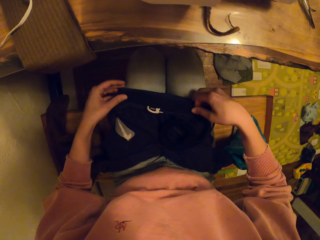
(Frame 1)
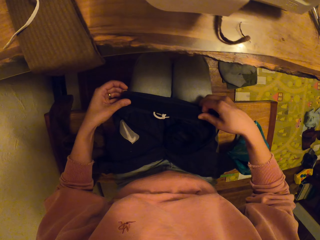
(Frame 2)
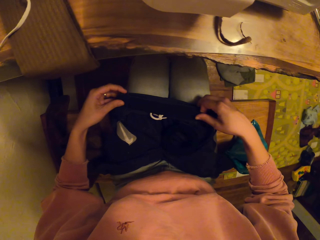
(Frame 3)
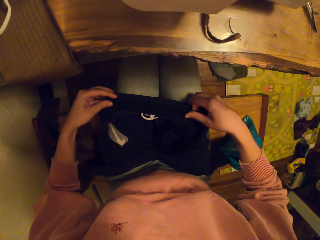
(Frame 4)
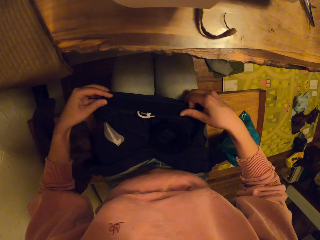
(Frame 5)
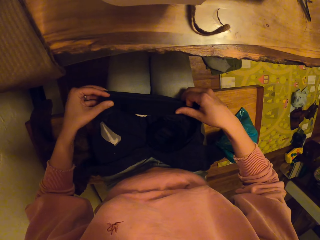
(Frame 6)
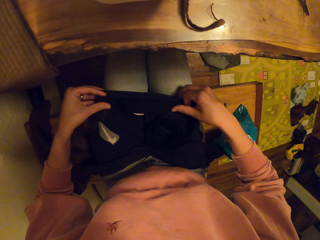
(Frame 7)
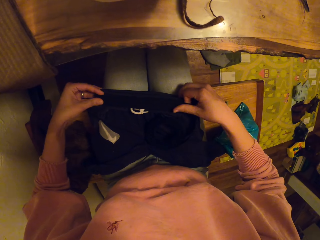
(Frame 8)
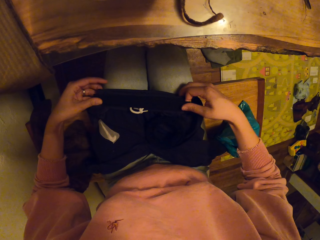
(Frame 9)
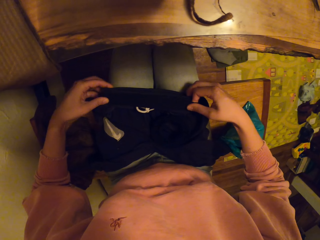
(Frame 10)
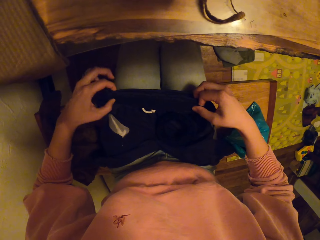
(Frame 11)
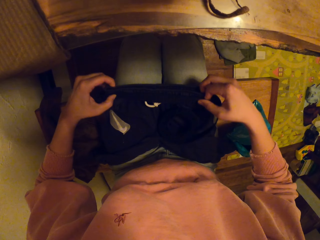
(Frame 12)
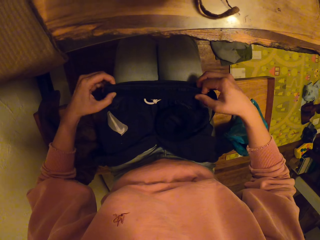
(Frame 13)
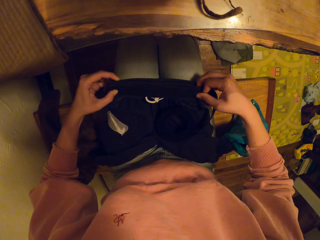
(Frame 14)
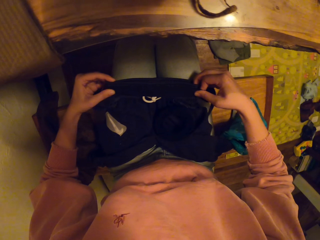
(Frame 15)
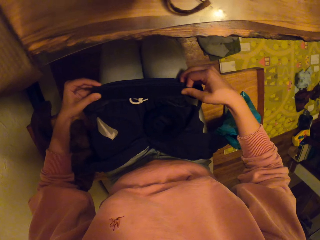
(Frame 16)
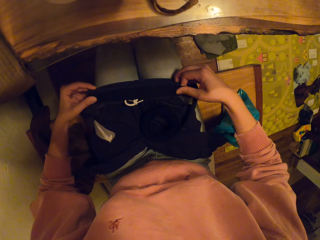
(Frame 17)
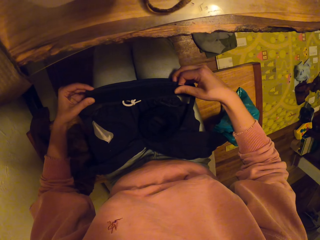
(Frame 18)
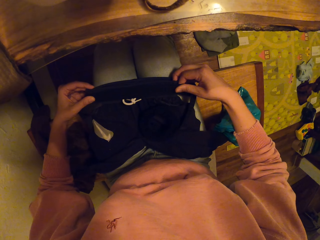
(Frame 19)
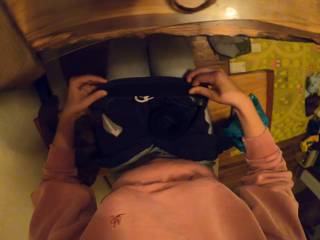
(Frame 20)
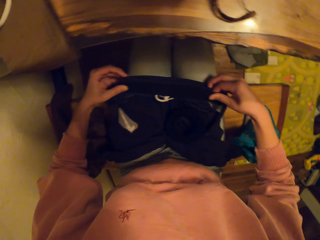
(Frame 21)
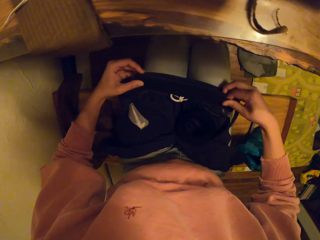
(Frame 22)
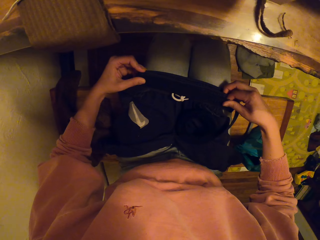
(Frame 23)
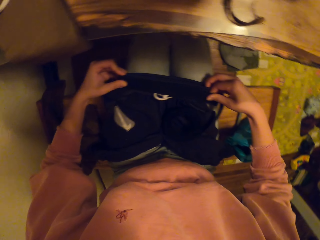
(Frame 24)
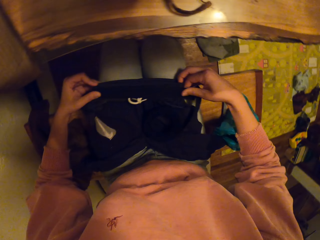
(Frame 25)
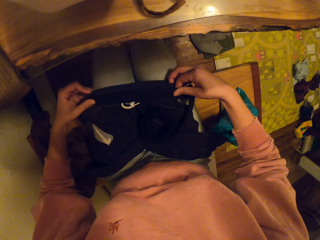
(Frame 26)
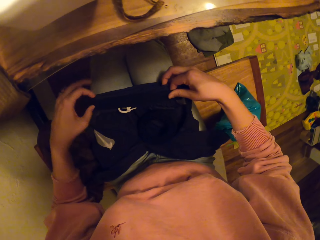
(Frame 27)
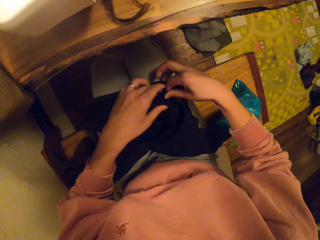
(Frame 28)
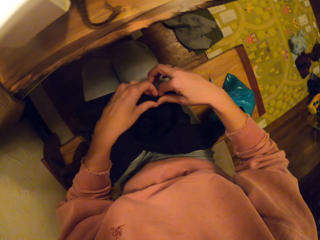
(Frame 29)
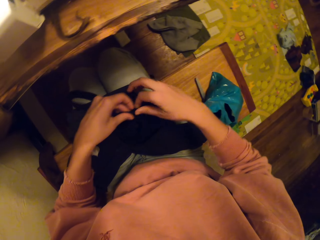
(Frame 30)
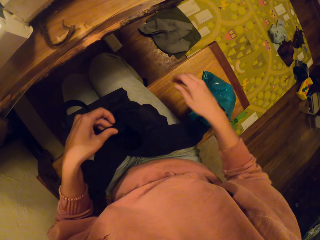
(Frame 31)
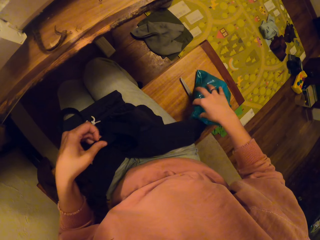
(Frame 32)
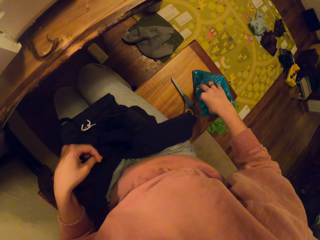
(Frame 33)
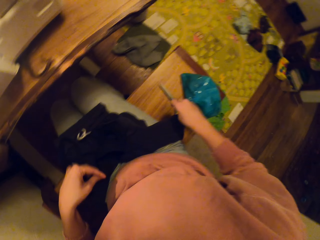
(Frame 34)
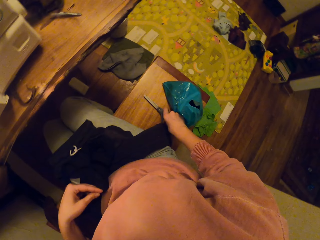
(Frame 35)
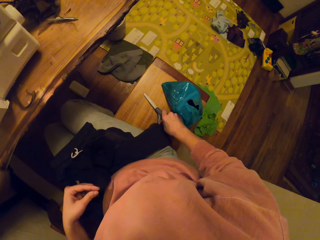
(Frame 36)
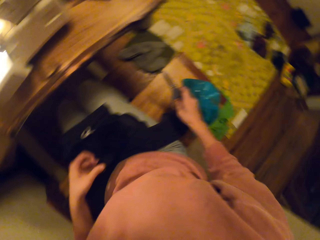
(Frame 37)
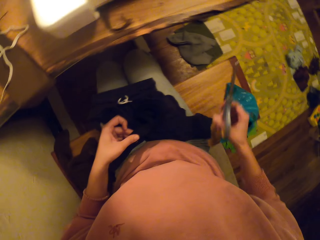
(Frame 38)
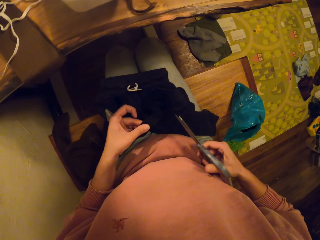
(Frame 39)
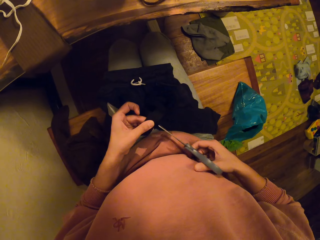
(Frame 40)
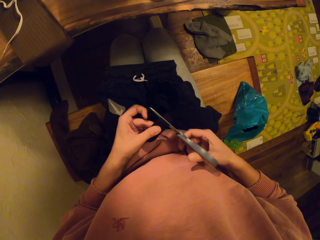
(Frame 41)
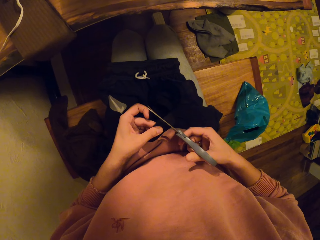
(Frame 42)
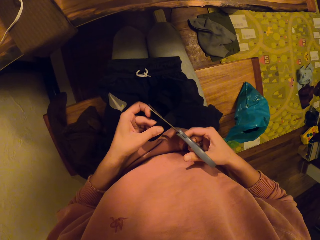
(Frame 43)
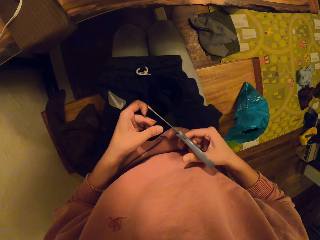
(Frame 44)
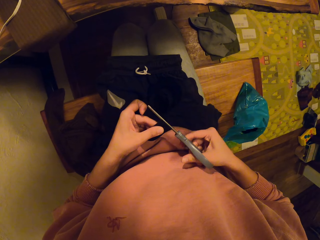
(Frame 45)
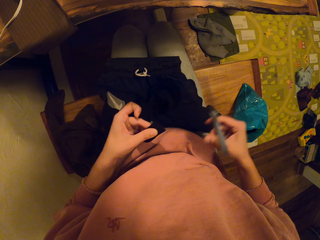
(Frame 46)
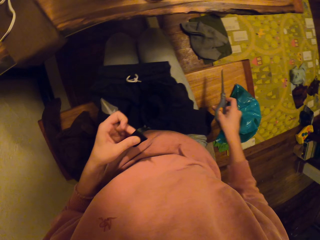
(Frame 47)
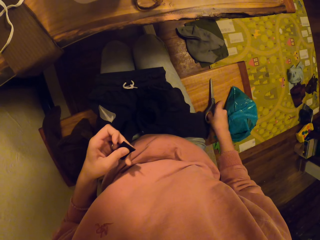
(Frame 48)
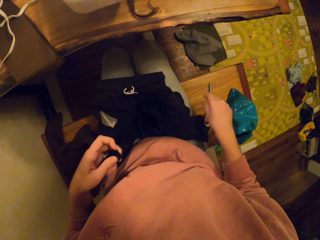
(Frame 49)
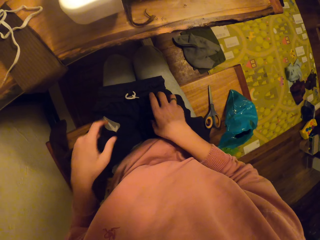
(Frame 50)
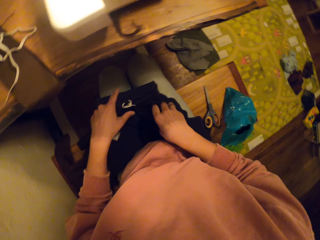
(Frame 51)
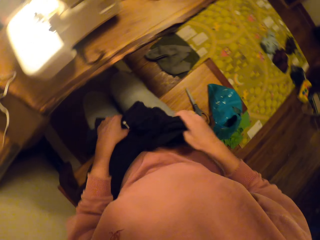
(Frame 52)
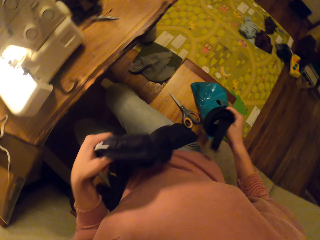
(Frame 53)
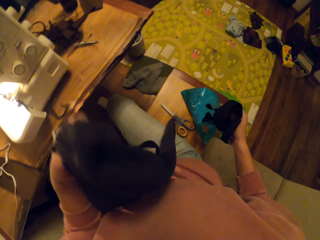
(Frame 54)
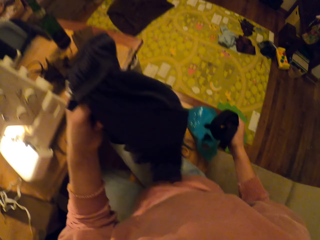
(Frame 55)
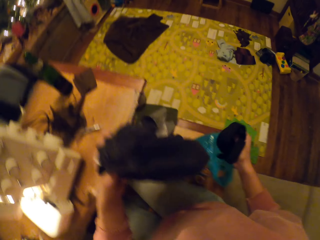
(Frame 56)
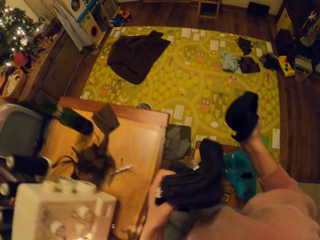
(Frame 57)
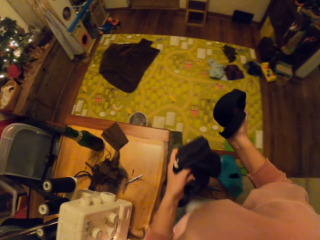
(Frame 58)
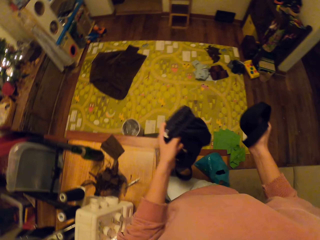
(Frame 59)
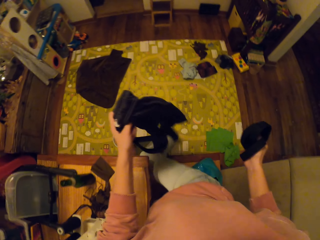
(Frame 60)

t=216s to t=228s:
The camera wearer picks up a pair of scissors. They cut the thread on the cloth using the scissors. They put the scissors on the bench.

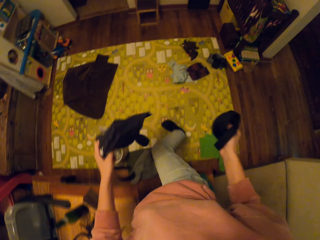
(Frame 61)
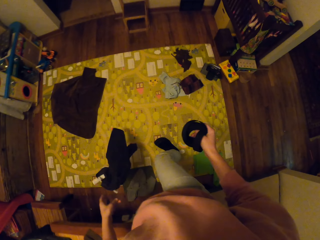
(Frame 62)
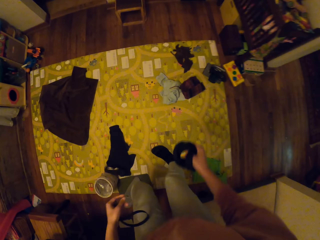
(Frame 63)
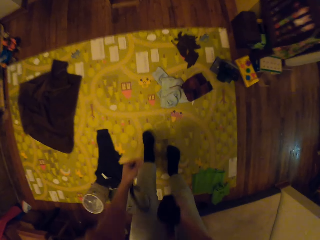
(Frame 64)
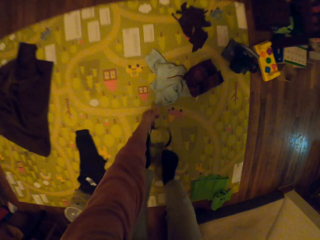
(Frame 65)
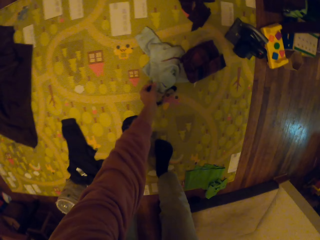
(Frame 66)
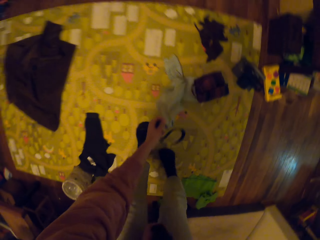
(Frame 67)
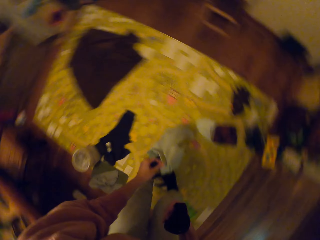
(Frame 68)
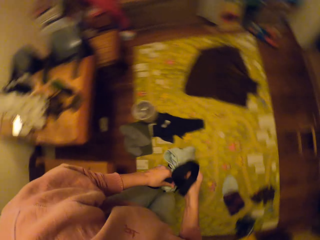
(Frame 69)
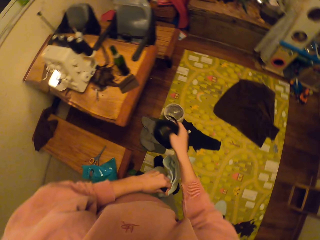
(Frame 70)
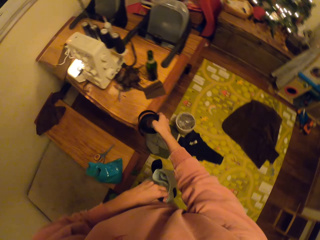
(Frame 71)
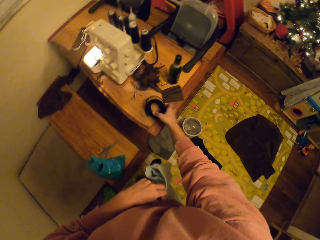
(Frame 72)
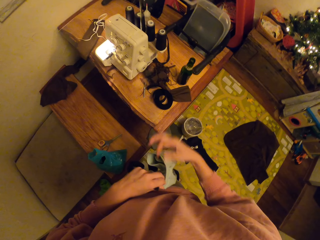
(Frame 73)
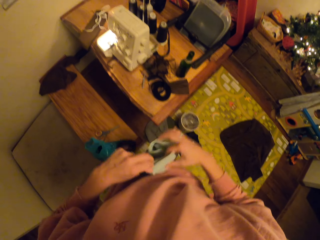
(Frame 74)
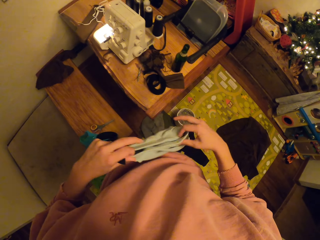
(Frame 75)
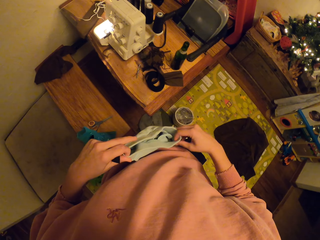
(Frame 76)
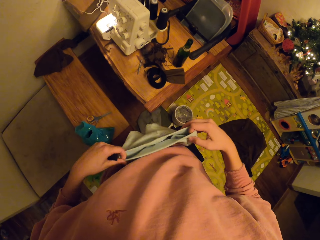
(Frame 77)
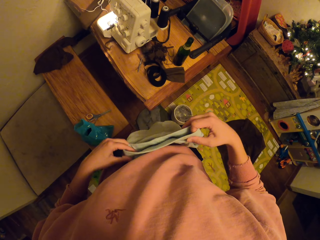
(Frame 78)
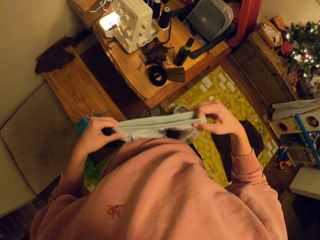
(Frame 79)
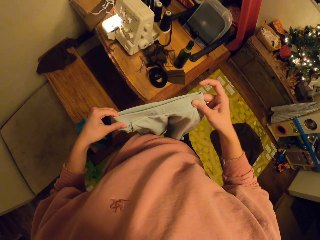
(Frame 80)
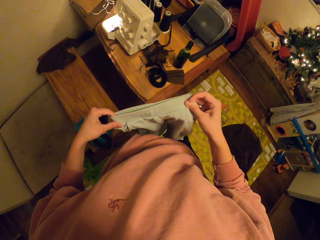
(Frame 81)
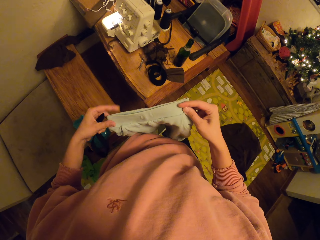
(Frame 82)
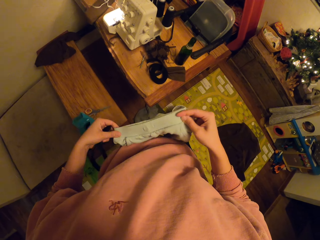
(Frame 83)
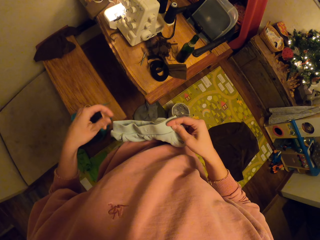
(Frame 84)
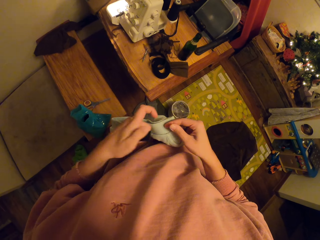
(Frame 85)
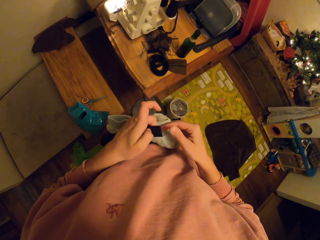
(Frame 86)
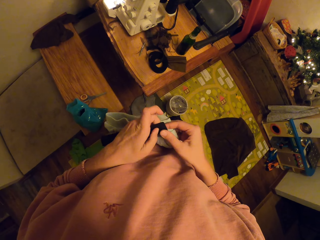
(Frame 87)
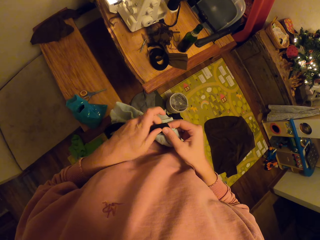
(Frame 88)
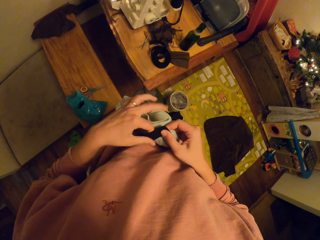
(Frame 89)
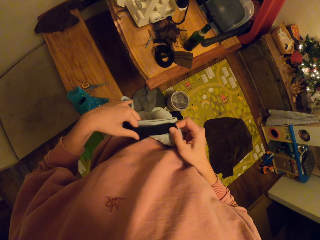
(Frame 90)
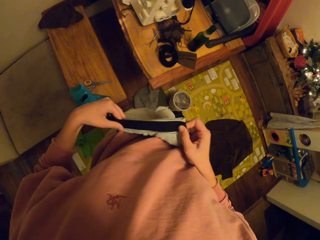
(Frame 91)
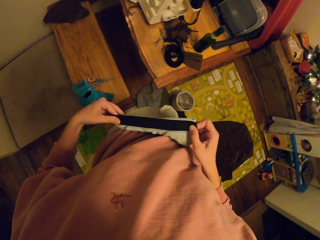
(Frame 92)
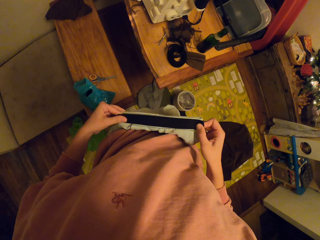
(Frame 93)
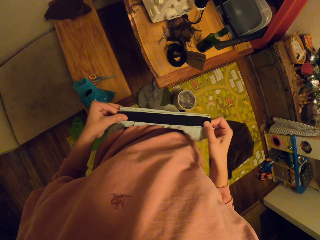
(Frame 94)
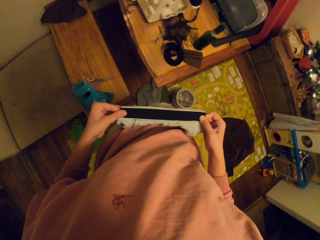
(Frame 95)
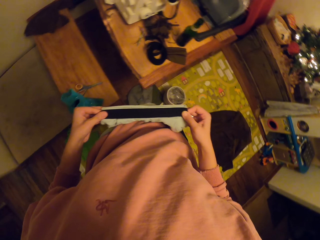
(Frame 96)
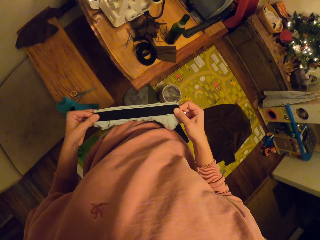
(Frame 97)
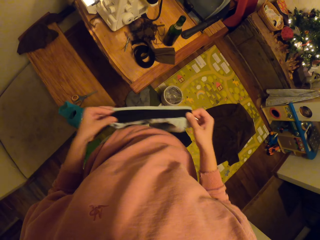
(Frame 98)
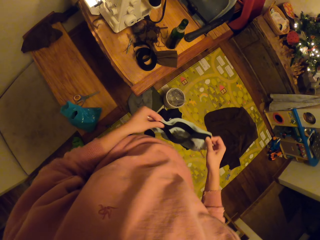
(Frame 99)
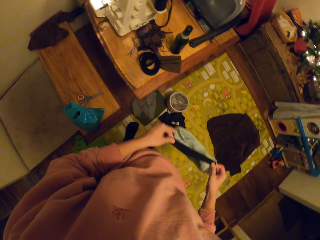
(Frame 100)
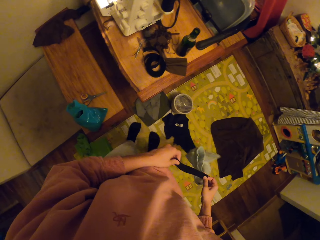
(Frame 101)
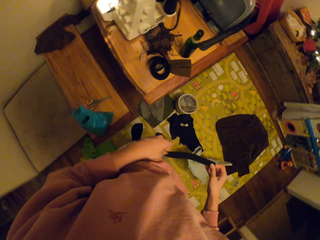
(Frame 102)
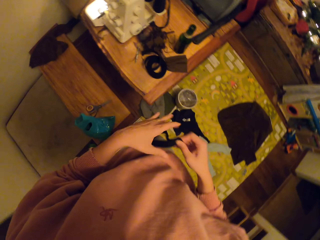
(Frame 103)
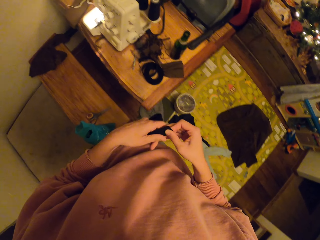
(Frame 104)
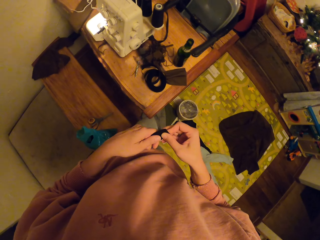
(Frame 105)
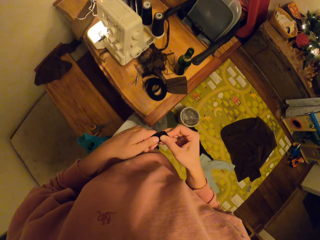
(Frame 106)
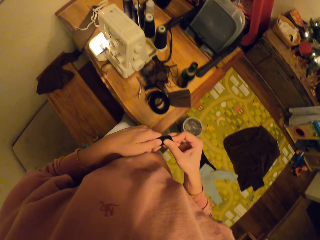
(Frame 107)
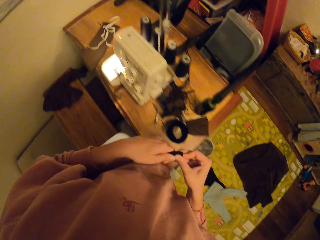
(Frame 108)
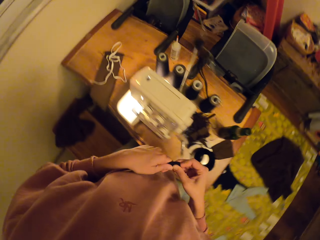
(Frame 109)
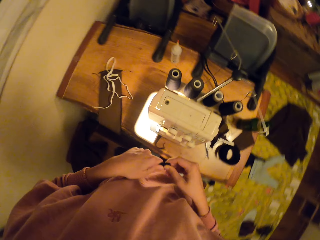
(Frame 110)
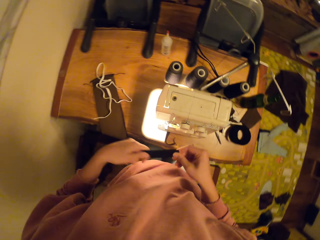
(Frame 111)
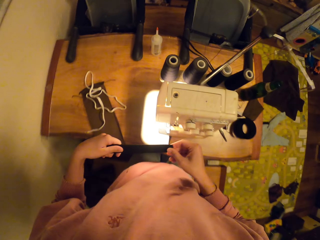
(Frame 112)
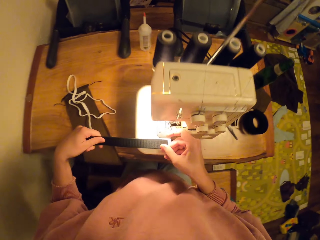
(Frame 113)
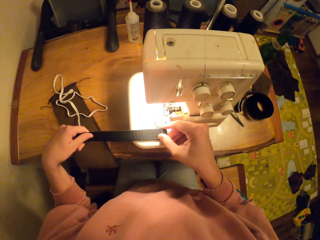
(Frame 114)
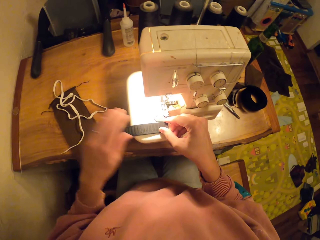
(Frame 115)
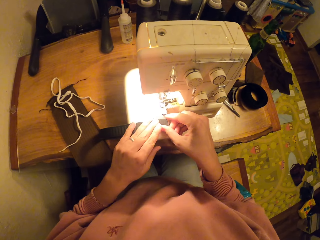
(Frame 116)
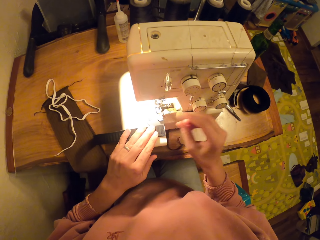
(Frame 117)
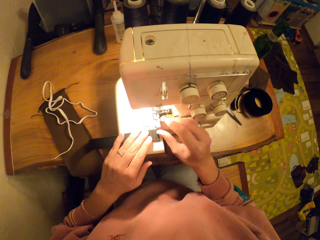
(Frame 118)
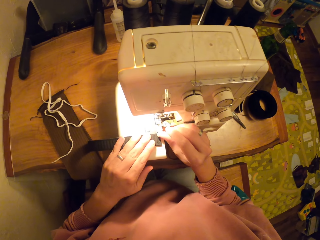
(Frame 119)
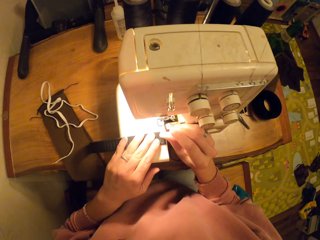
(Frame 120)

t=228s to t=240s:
The camera wearer drops the cloth on the floor. They pick up another cloth from the floor. They put the waist rubber. They fit the waist rubber on the cloth. They join two fabrics together. They drop the cloth on the floor.
